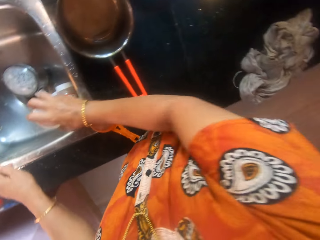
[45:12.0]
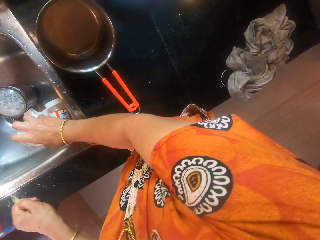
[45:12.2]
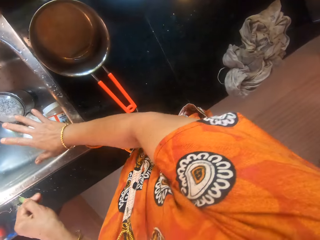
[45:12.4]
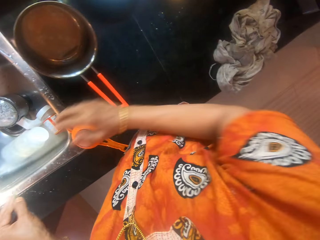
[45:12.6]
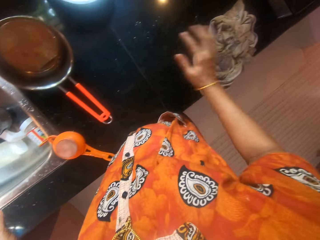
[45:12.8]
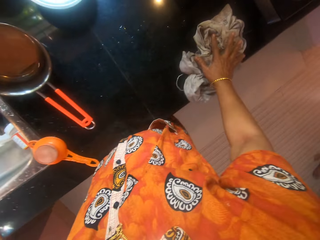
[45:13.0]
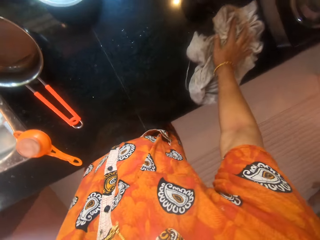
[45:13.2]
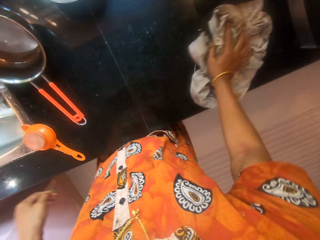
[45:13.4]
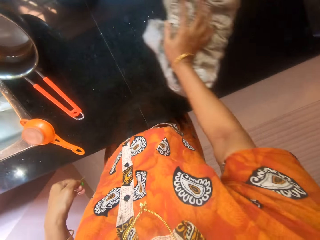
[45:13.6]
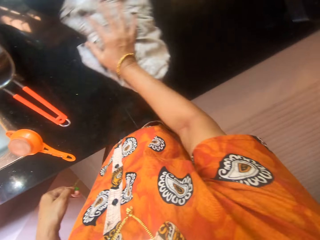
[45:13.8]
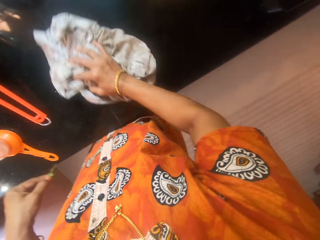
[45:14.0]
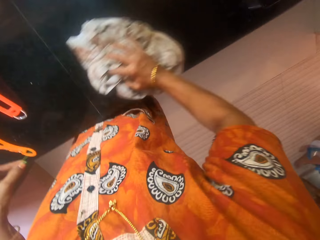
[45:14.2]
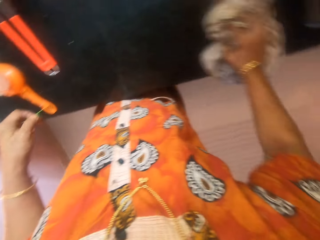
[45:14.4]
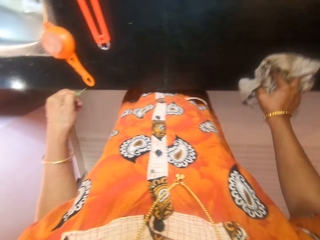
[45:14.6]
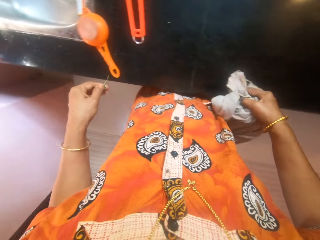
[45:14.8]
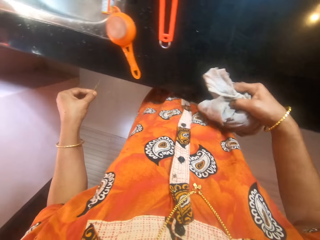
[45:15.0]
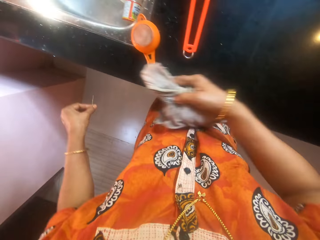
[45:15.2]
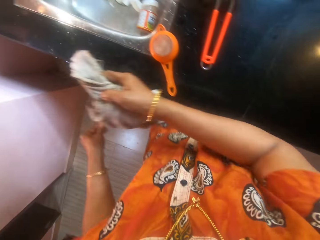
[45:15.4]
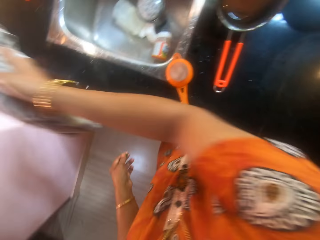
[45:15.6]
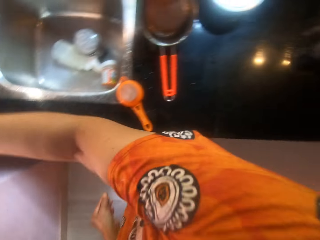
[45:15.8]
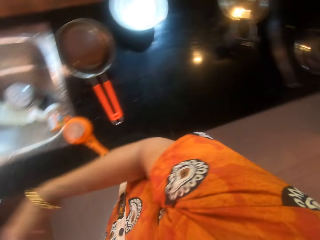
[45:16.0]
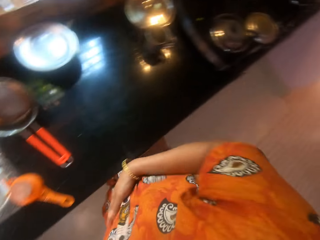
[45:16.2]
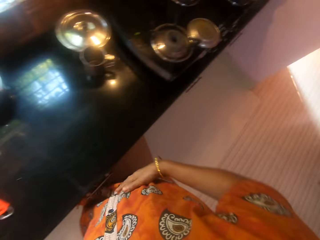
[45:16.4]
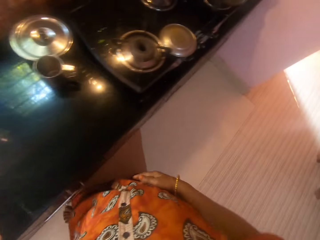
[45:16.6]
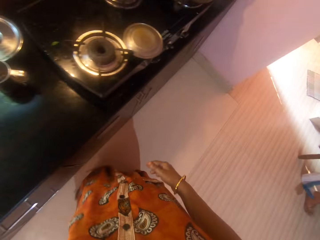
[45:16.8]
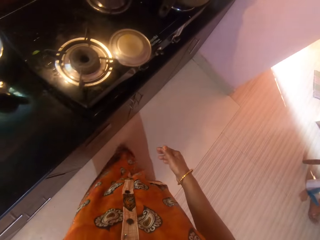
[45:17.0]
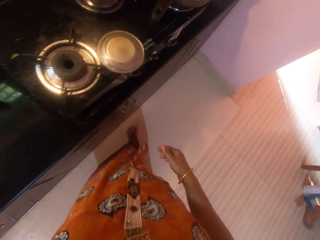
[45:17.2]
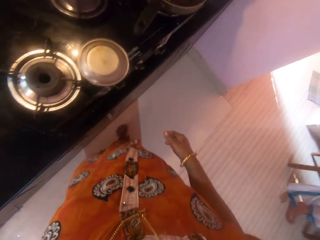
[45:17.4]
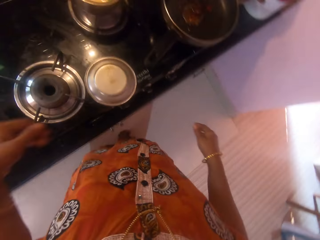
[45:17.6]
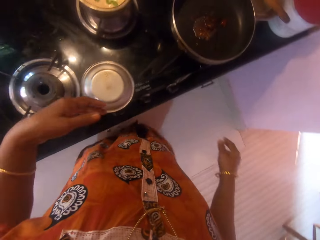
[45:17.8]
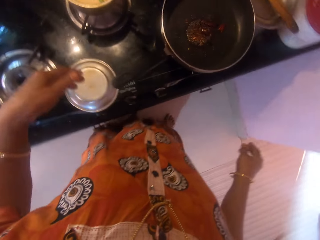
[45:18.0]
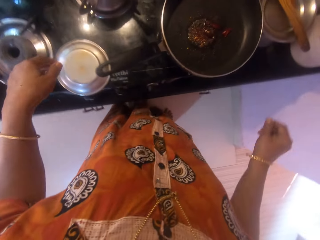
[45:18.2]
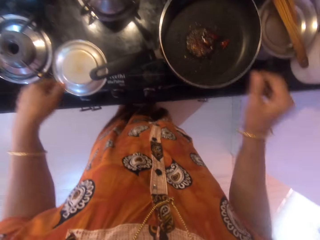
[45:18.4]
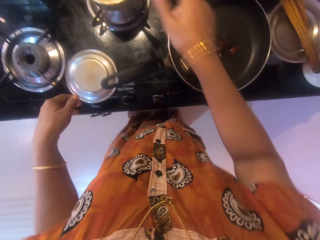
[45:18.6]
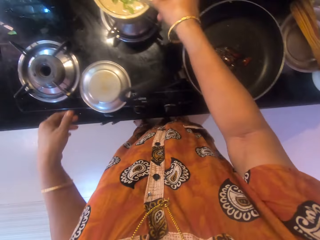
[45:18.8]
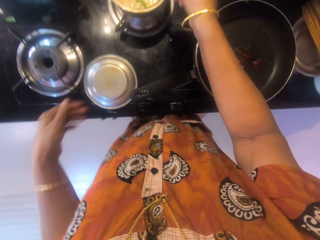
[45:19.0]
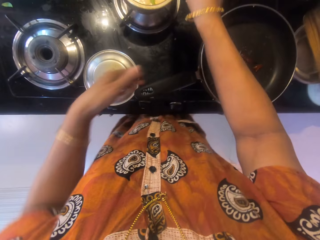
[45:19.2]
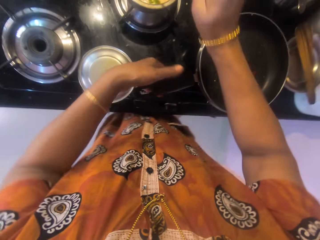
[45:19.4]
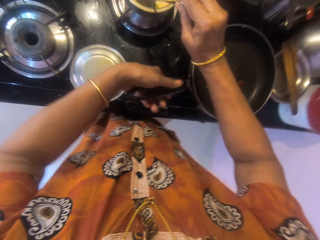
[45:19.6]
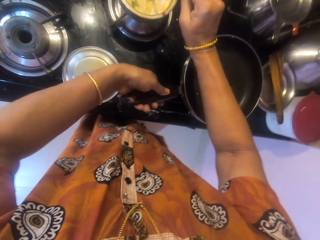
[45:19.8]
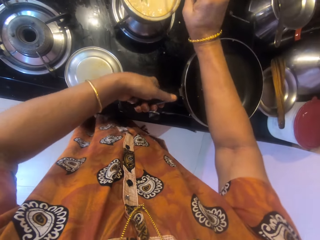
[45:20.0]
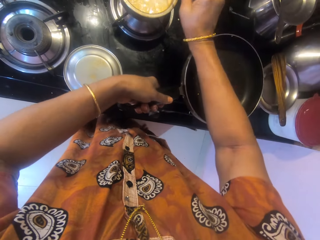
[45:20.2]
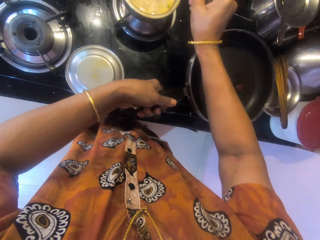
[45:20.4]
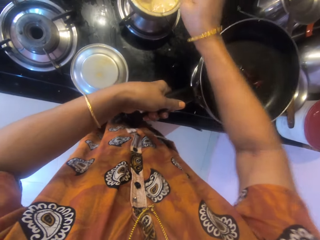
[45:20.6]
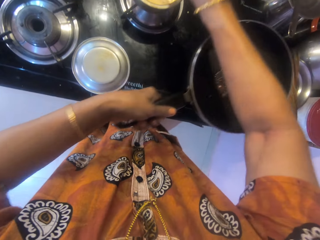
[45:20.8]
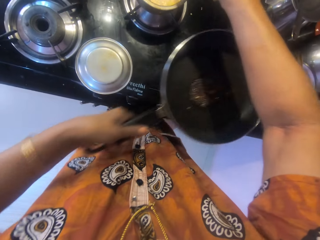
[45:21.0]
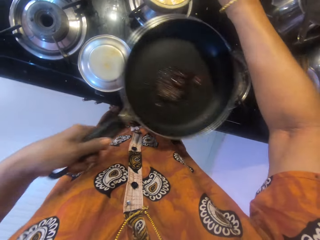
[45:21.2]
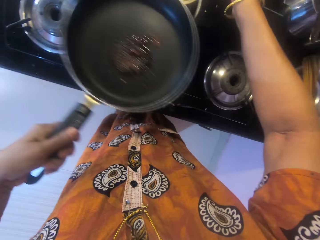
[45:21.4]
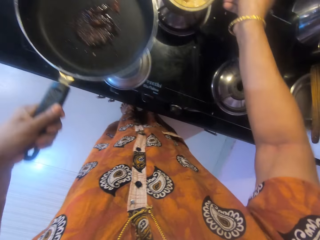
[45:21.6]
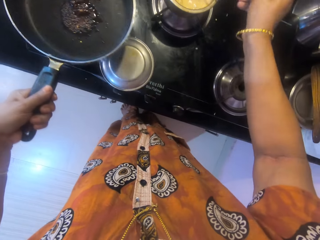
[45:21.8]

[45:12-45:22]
The camera wearer picks up the other container from the counter with her right hand. She drops the other container into the sink. She picks up the rag from the counter with her right hand. She cleans the counter with the rag. She throws the kitchen towel on the countertop. She walks around. A woman sits on the chair. The camera wearer picks up a serving spoon in the pot. She stirs something in the pot with the serving spoon. She picks up a pan on the burner. She stirs something in the pot with the serving spoon.

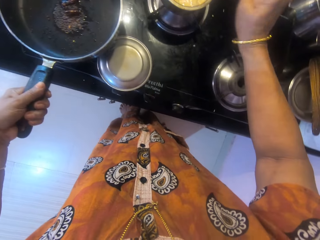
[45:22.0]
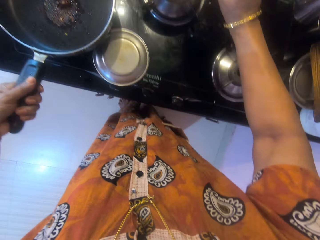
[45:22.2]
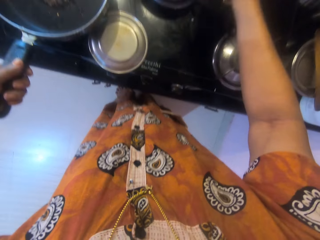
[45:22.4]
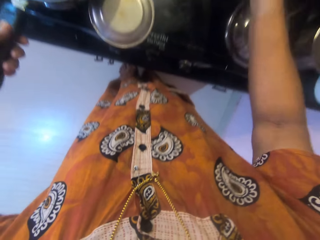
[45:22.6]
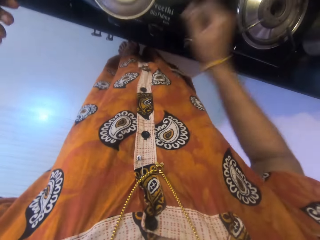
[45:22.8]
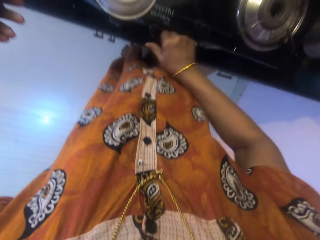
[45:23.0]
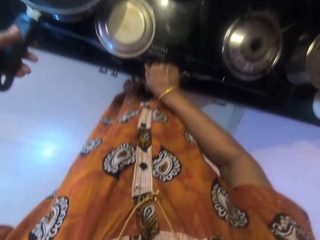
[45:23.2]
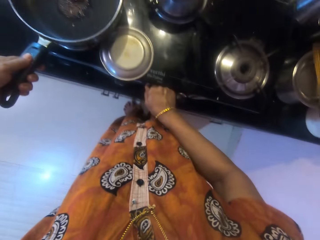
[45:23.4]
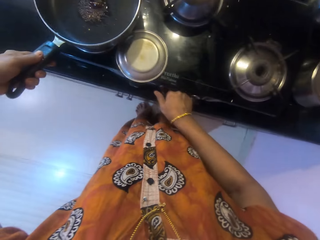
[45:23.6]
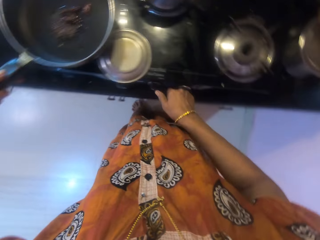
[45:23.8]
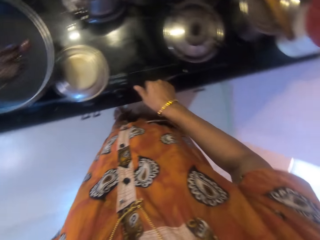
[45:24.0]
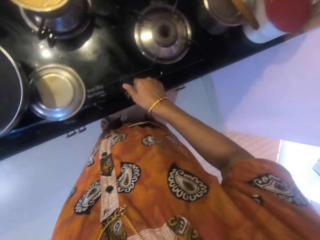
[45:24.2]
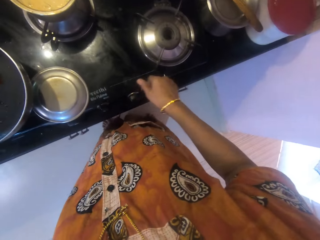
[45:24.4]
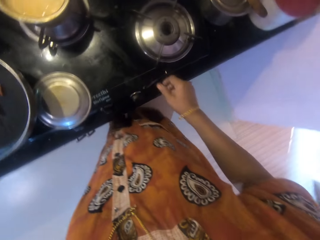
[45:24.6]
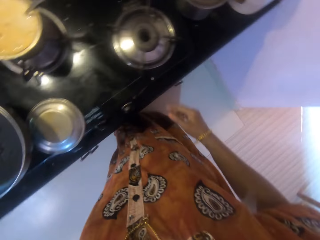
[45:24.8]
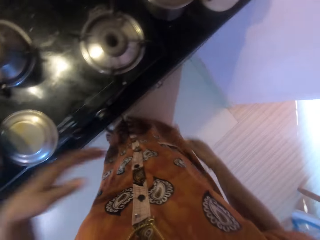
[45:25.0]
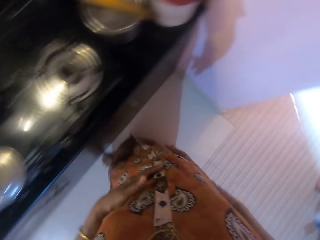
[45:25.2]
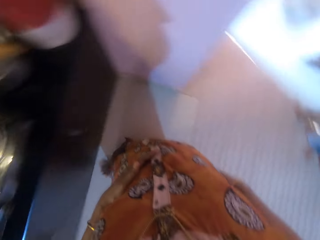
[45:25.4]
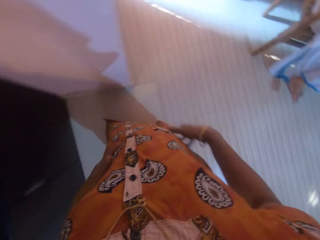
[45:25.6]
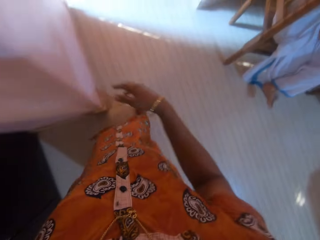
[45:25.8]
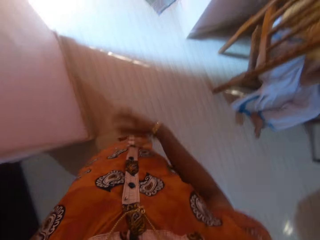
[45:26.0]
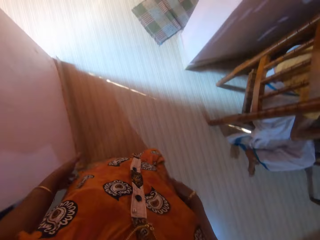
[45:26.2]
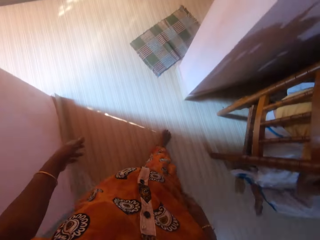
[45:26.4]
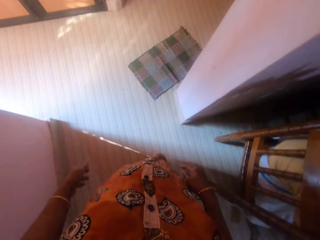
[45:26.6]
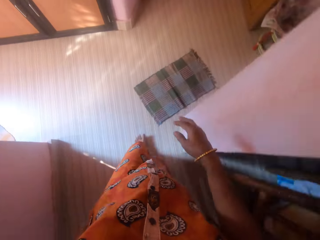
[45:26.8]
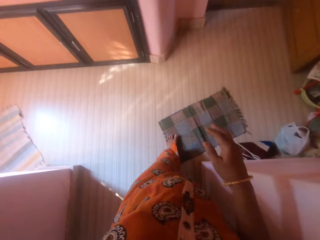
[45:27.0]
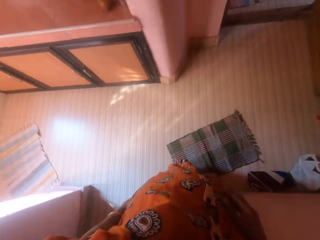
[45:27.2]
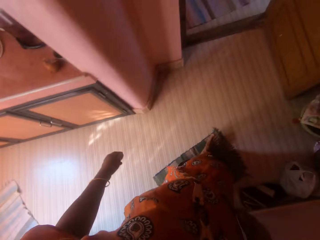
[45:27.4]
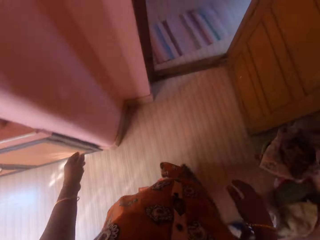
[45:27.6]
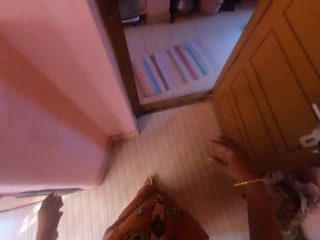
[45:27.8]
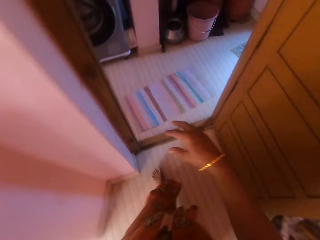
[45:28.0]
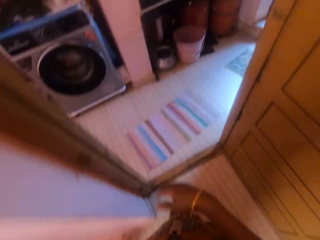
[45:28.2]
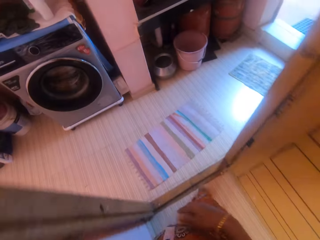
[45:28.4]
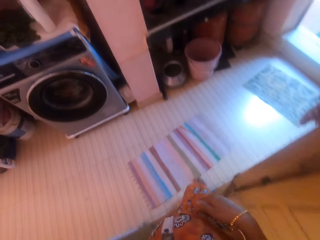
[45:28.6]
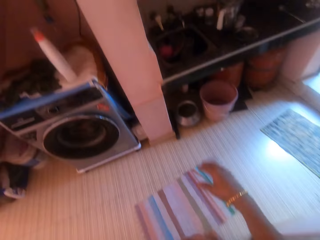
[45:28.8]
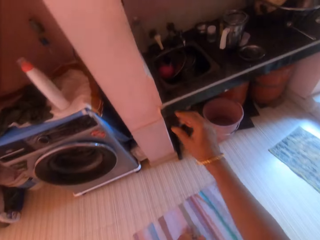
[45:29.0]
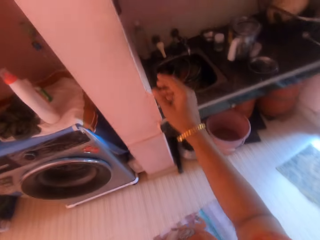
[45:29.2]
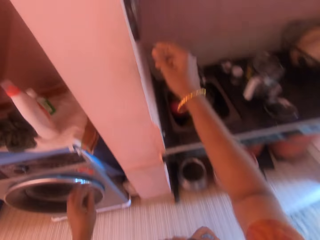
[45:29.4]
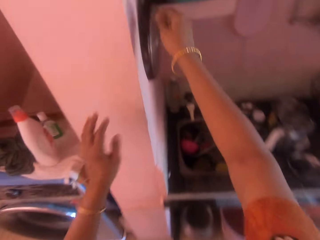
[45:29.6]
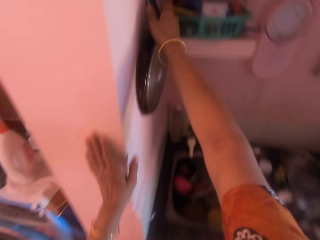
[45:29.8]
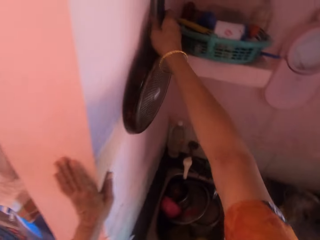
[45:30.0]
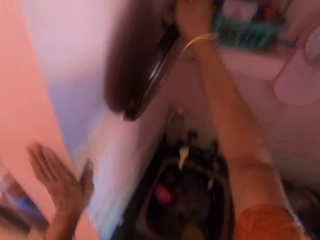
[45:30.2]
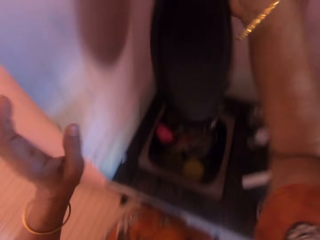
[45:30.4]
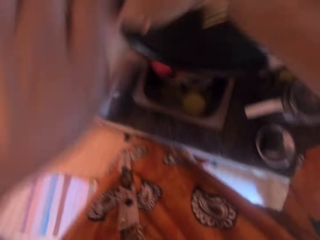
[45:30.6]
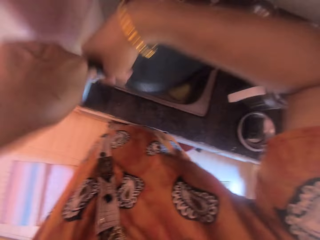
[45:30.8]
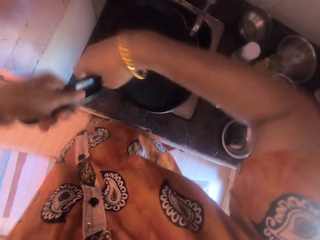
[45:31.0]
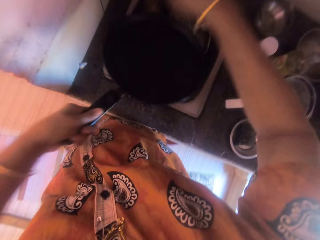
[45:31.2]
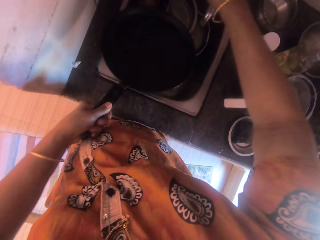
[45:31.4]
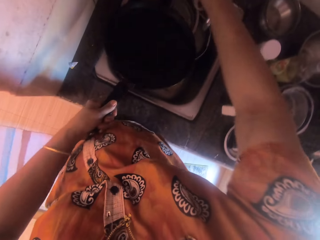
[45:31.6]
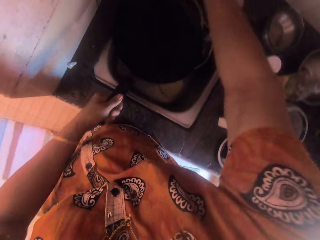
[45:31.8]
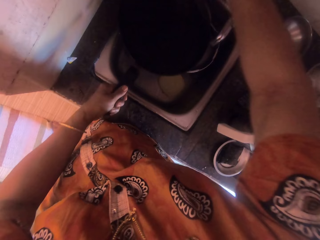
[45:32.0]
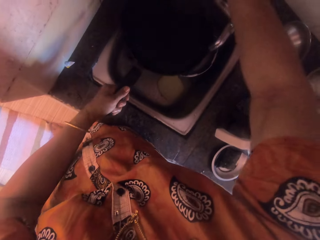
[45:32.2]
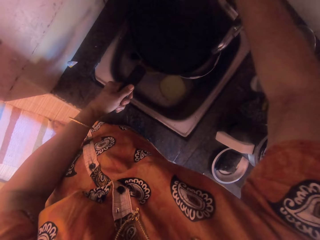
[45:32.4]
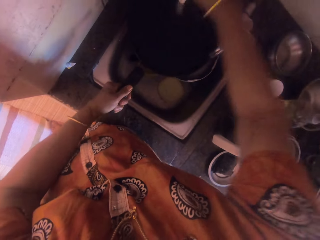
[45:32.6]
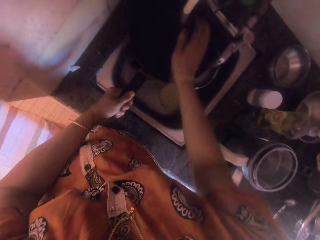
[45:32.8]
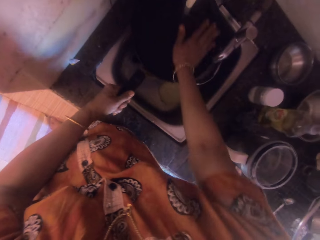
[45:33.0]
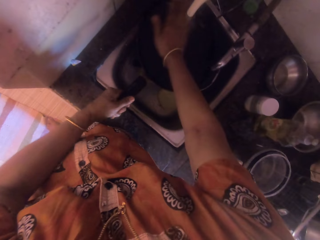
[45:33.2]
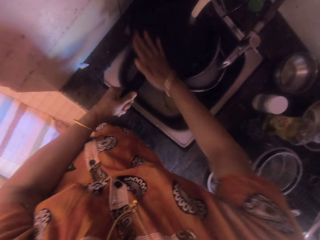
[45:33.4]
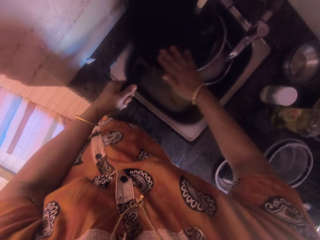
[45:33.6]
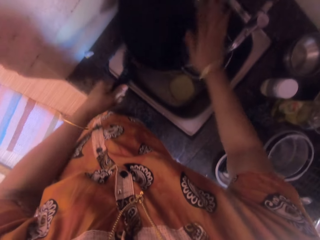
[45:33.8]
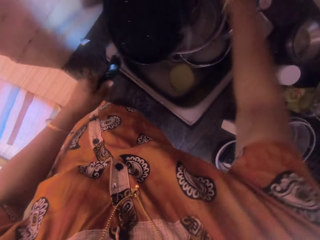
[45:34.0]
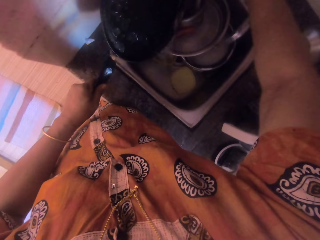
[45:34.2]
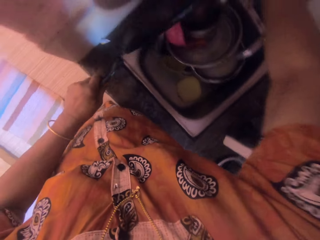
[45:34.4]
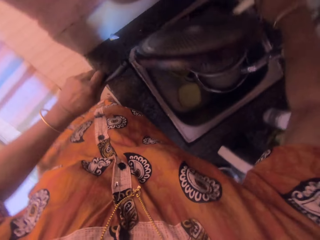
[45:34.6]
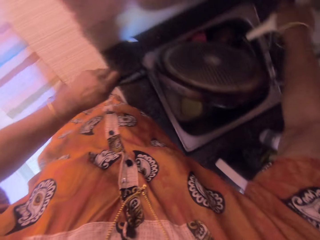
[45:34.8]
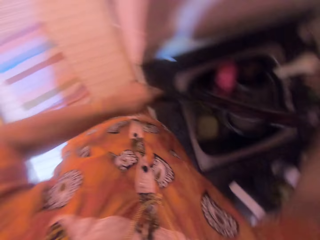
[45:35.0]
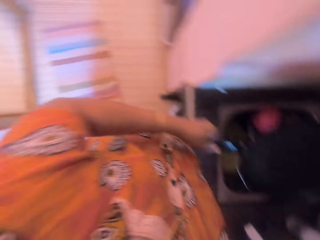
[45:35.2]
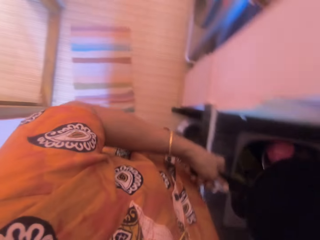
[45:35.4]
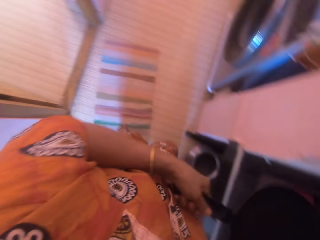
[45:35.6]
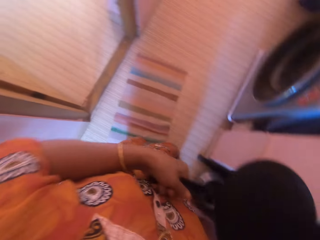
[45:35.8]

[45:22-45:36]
The camera wearer puts a pan on the burner. They turn the gas cooker knob. They turn around. A woman sits on the chair. The camera wearer walks to a shelf. The woman sits on the chair. The camera wearer unhooks a pan on the wall. They pick up the pan with the other hand. They open the faucet. They wash the pan in the sink. They close the faucet. They turn the pan.
